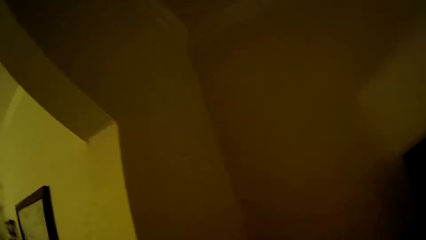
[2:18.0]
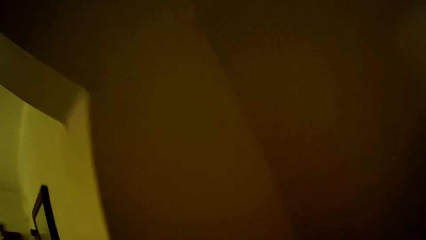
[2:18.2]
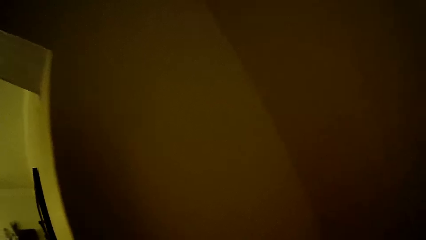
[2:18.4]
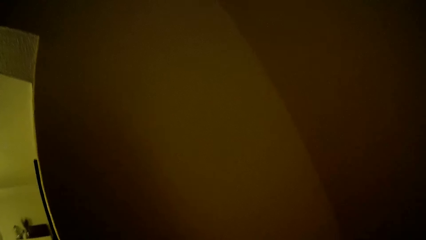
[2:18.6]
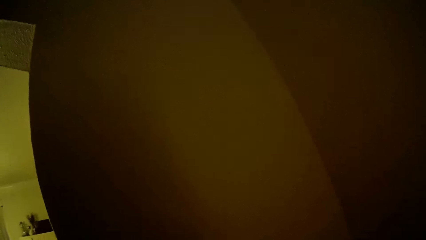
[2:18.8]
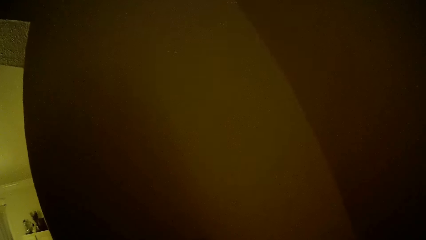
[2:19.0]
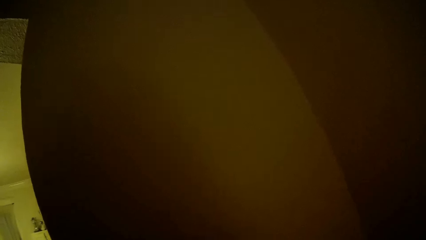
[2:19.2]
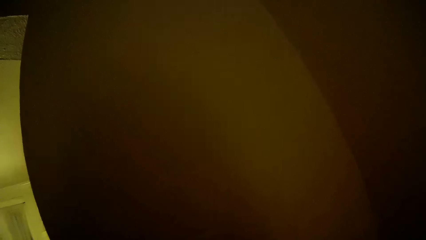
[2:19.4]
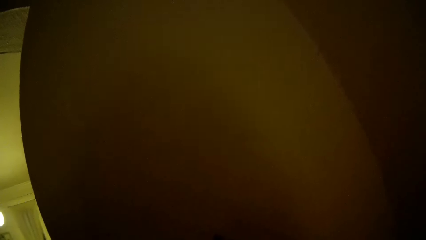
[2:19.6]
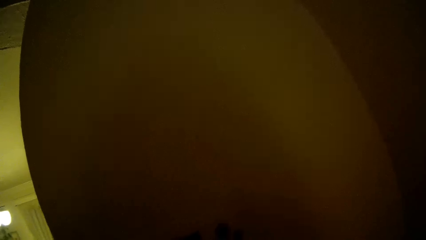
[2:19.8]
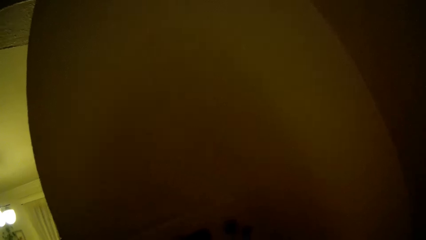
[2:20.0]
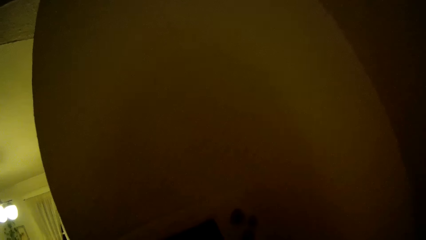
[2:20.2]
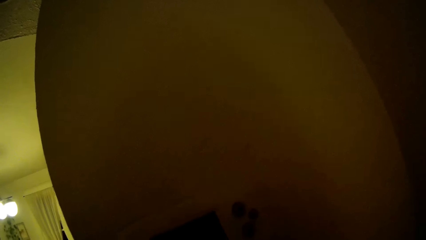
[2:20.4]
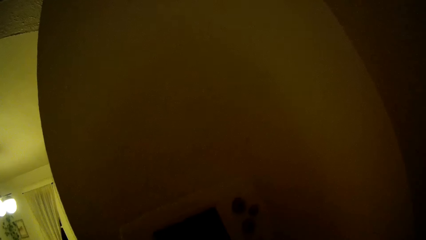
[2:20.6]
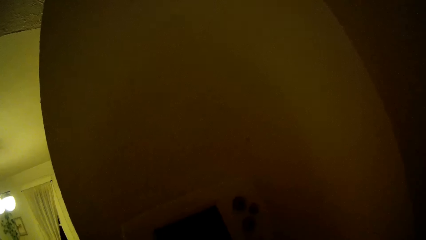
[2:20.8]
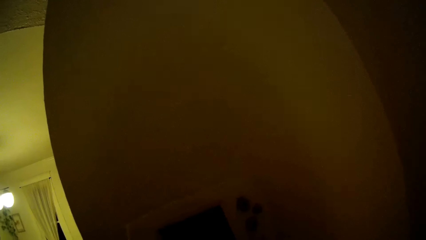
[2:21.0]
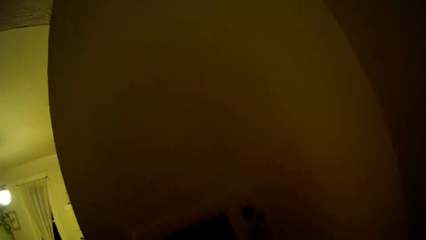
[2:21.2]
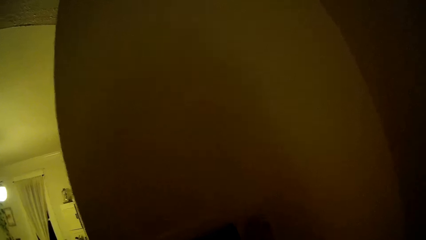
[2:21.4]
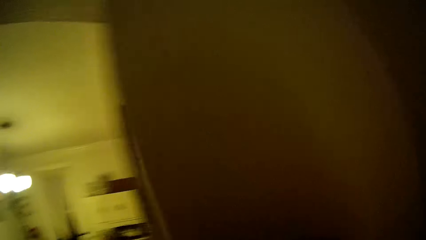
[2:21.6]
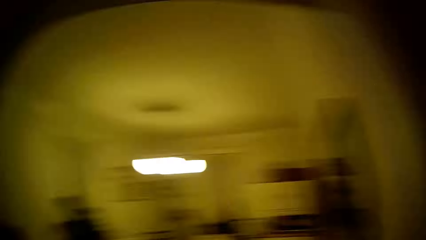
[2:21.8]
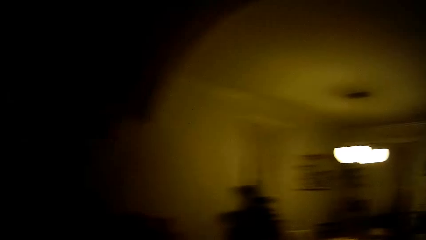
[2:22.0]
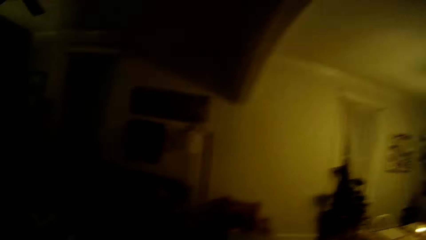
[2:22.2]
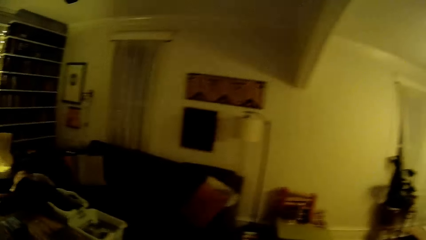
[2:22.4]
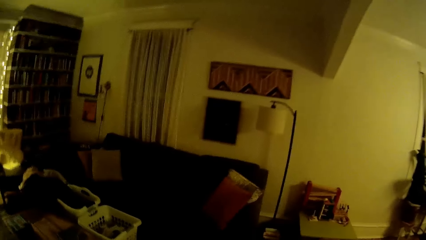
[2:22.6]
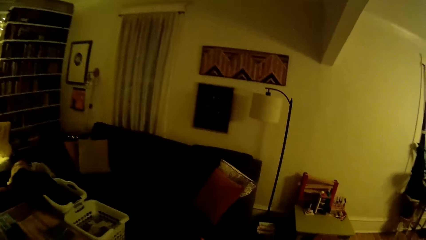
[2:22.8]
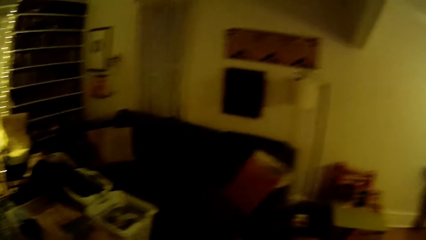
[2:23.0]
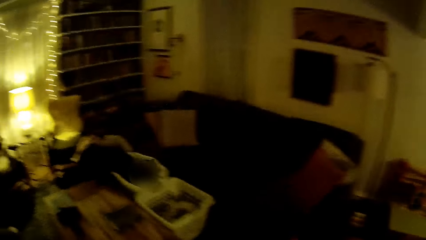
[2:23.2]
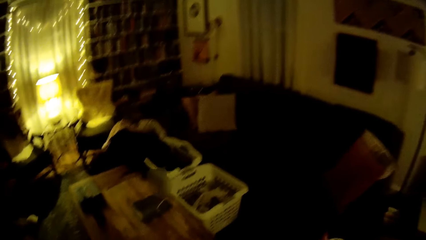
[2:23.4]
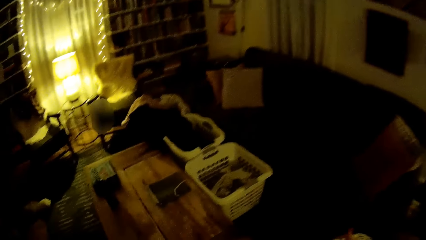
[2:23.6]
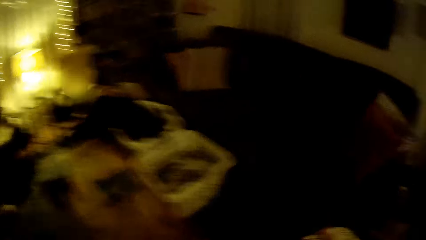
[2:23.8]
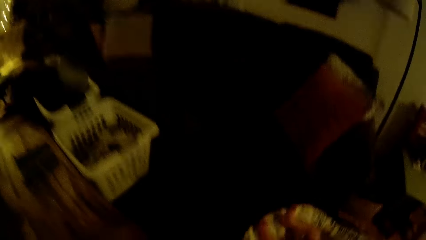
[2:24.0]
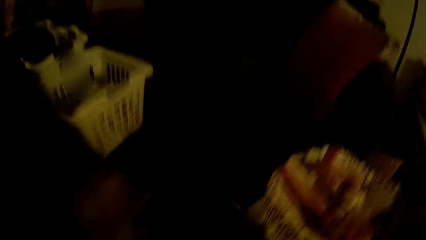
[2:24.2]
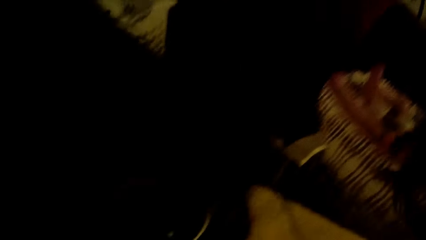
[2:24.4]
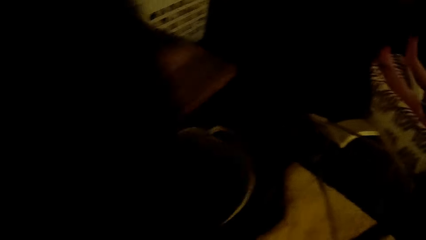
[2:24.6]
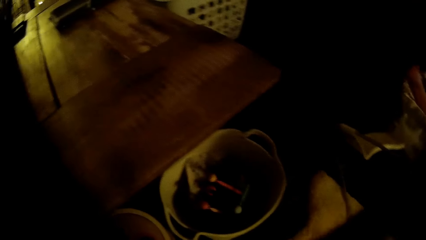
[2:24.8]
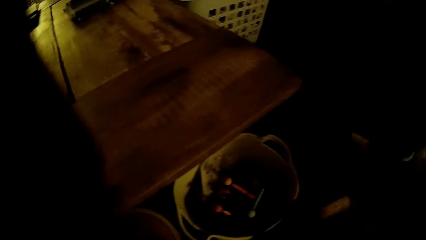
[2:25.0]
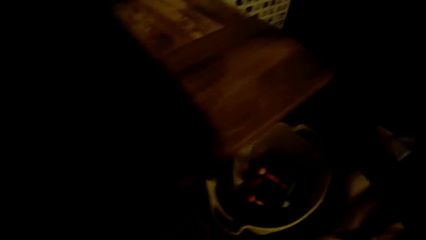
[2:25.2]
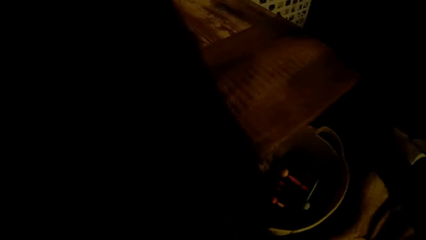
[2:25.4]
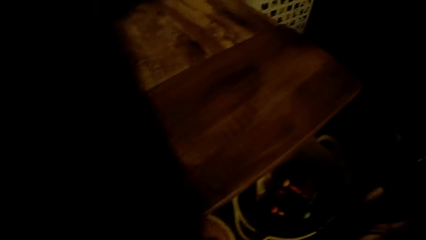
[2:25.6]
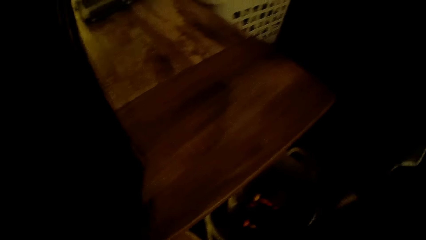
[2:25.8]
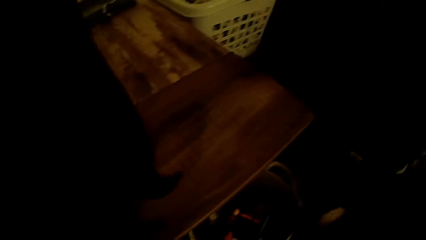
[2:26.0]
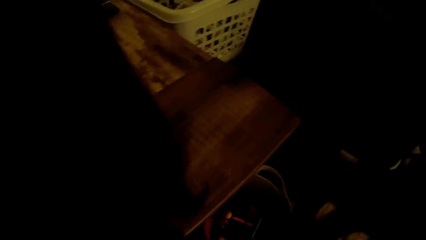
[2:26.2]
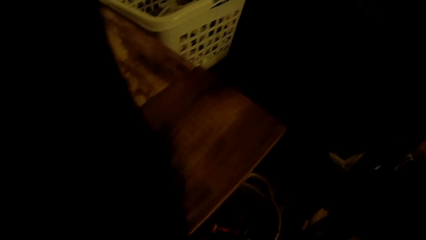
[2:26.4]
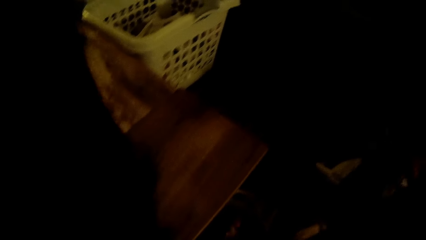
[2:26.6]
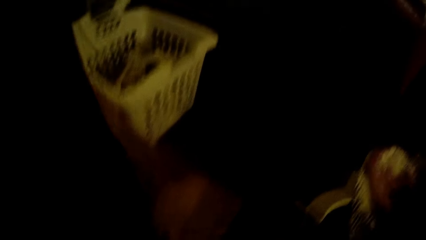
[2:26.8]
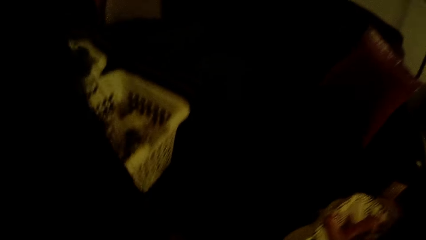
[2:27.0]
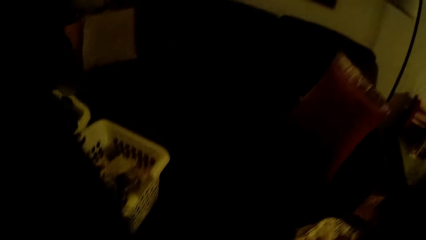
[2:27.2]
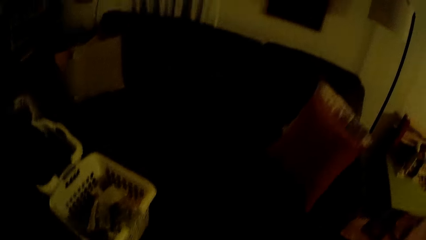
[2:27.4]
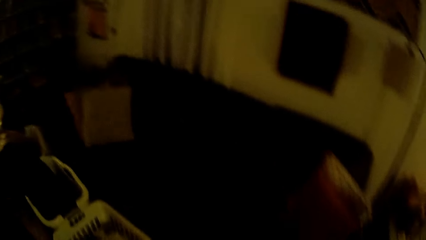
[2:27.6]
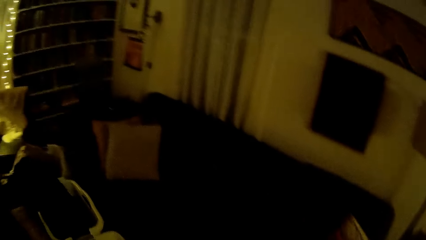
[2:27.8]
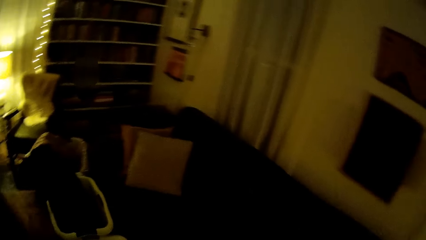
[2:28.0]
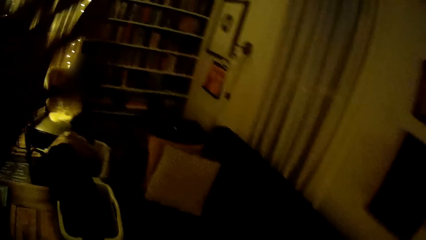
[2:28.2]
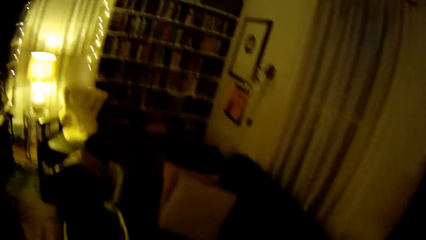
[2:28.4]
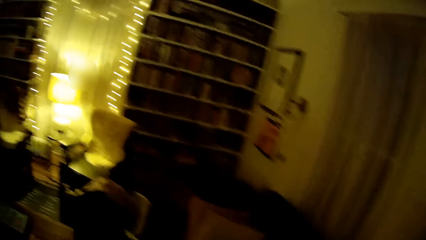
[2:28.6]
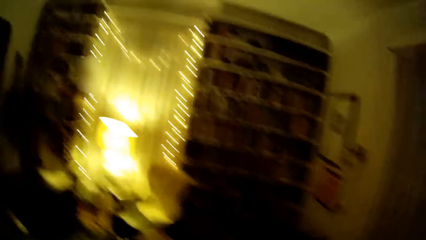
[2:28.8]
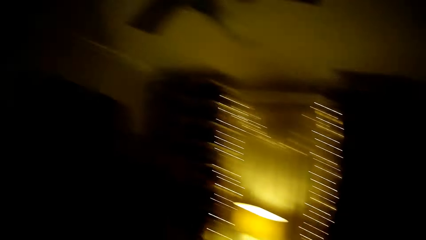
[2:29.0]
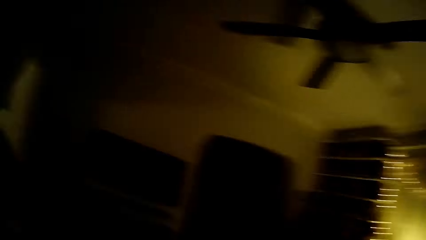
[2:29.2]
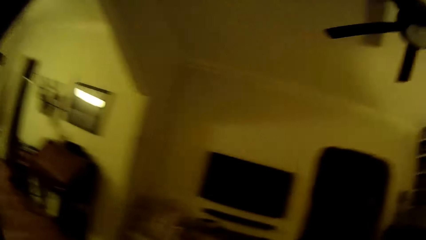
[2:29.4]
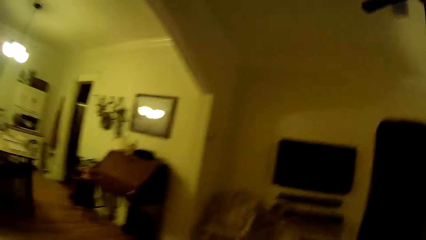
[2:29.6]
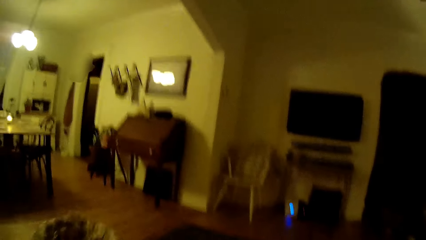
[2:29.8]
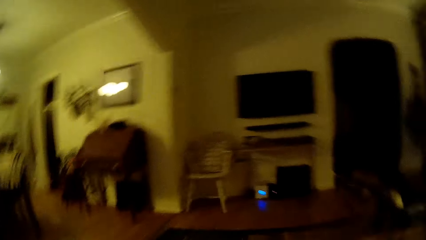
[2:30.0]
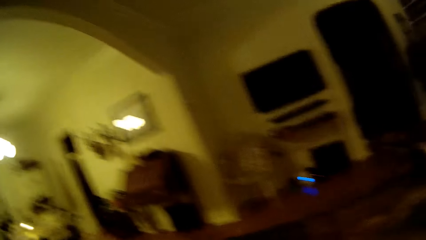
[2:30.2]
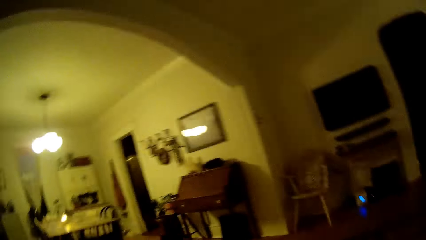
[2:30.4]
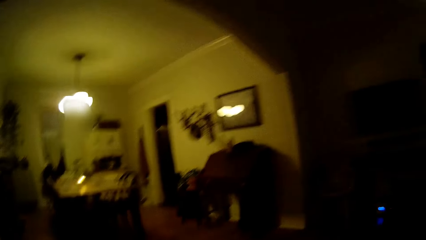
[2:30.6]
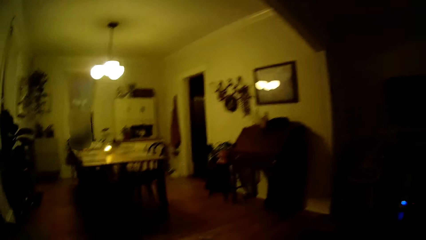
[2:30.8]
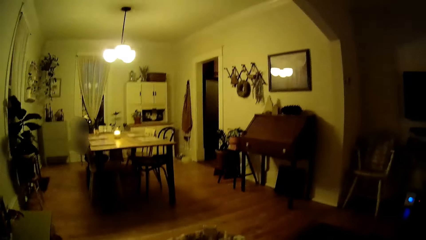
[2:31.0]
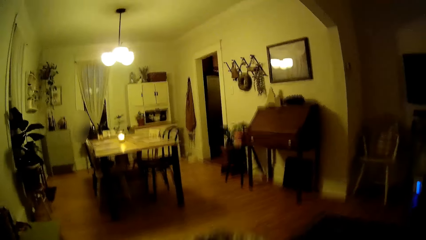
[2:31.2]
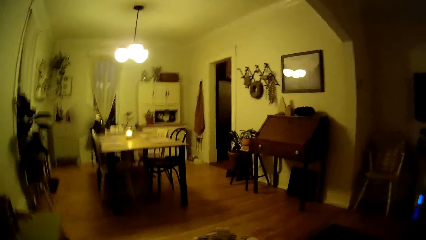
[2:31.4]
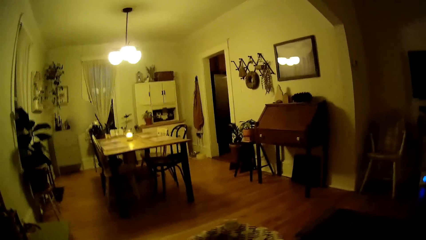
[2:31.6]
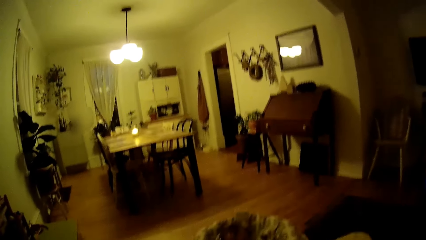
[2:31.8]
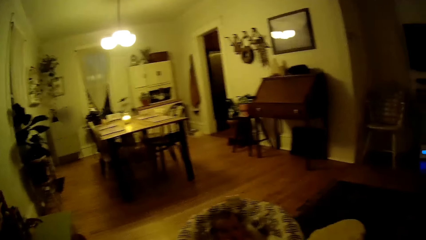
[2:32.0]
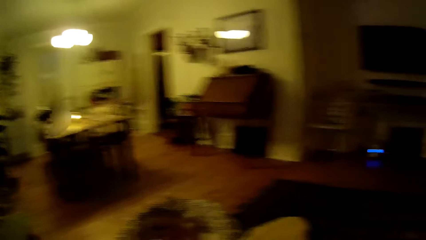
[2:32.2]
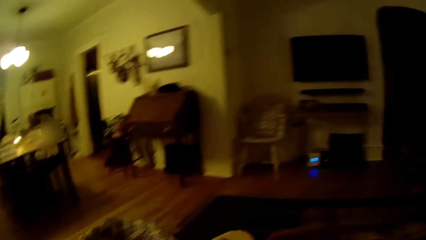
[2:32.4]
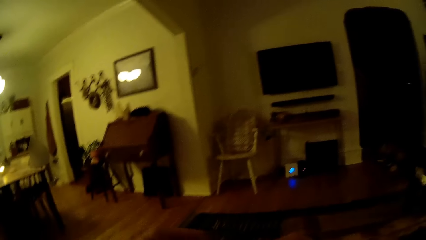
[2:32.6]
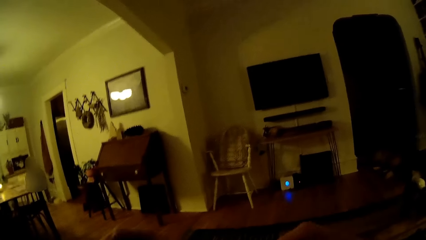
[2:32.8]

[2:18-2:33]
The camera wearer operates a heater with her right hand. She touches a basket with her left hand. She pulls back her hair with her left hand.
